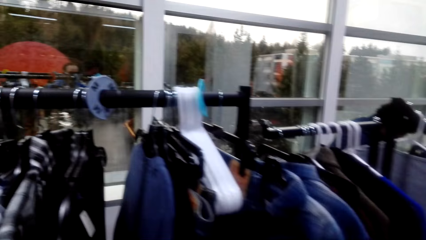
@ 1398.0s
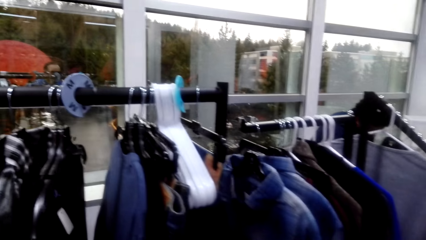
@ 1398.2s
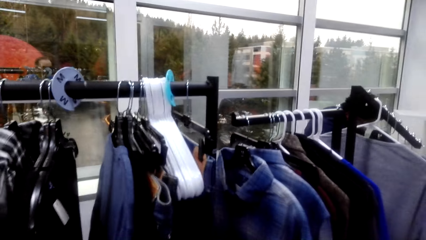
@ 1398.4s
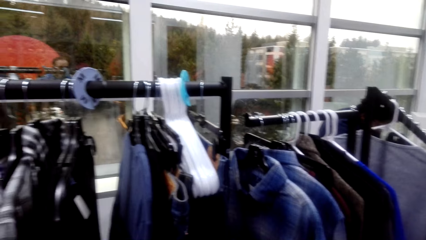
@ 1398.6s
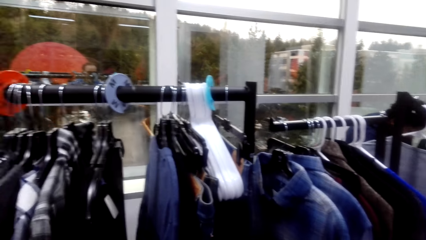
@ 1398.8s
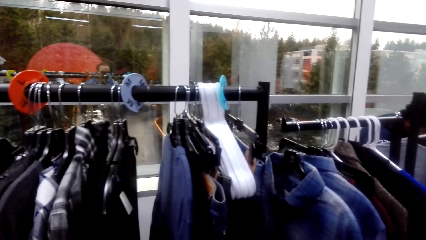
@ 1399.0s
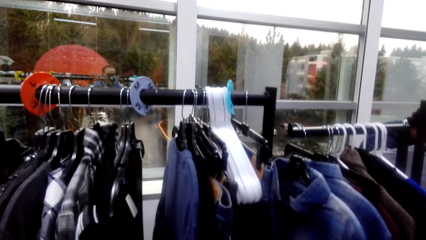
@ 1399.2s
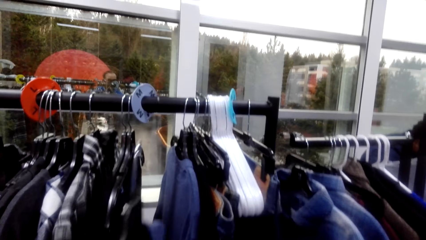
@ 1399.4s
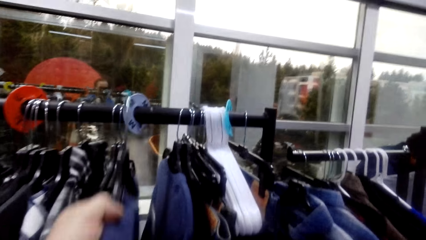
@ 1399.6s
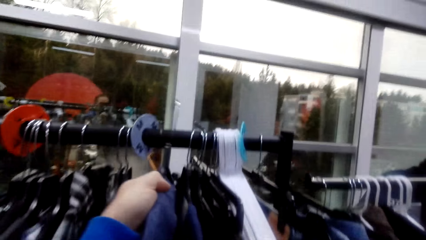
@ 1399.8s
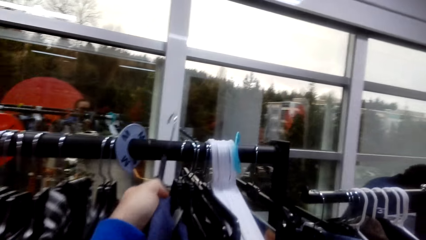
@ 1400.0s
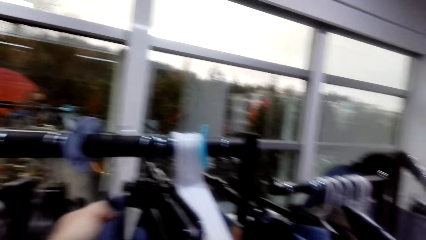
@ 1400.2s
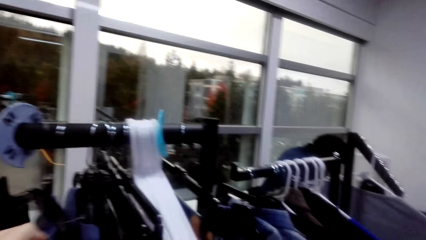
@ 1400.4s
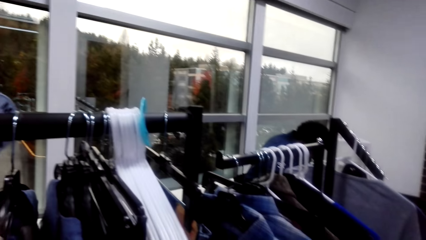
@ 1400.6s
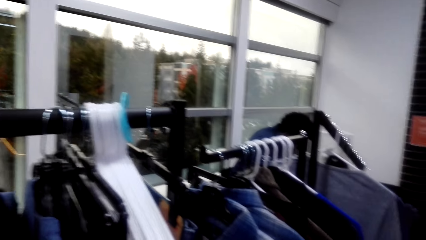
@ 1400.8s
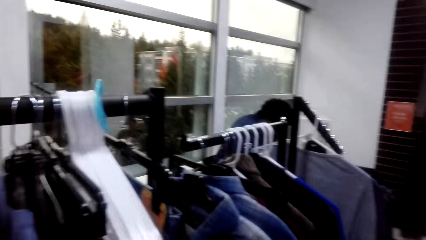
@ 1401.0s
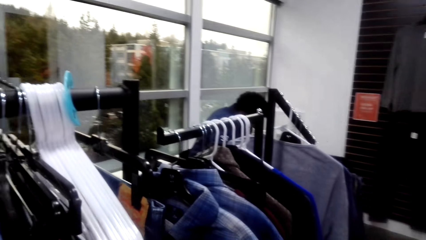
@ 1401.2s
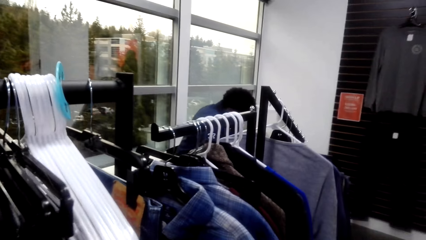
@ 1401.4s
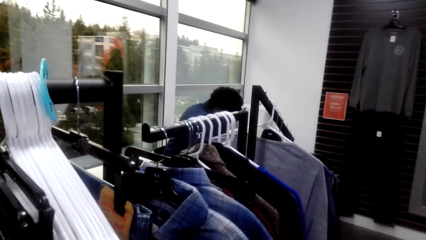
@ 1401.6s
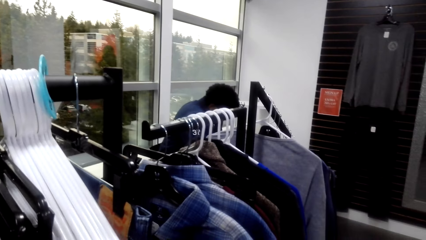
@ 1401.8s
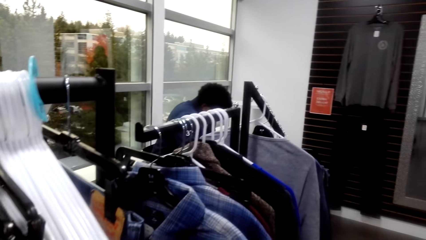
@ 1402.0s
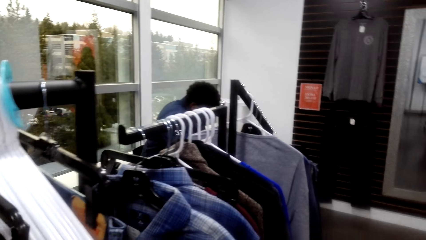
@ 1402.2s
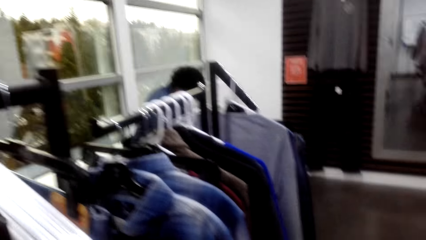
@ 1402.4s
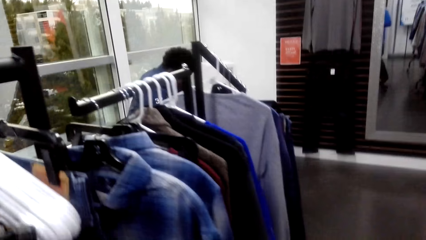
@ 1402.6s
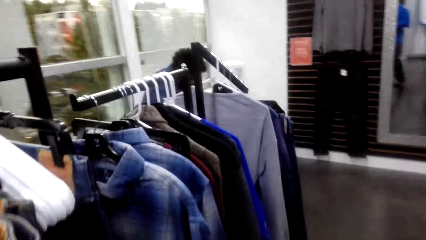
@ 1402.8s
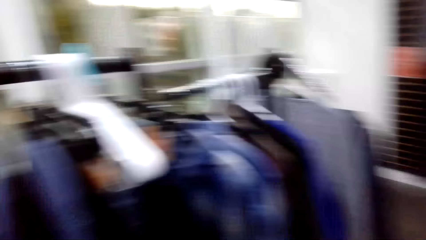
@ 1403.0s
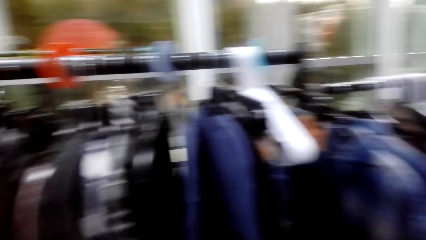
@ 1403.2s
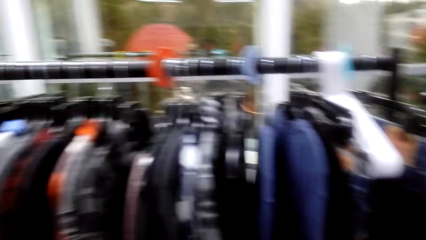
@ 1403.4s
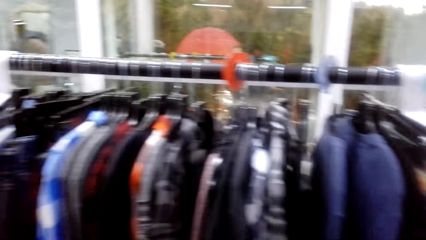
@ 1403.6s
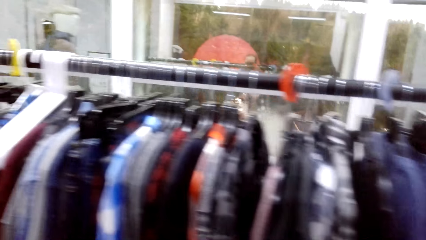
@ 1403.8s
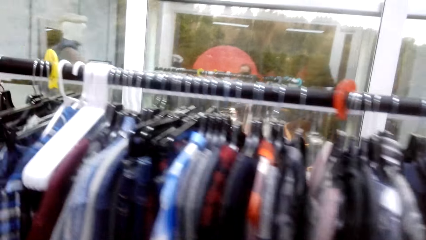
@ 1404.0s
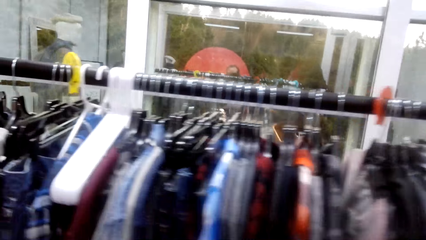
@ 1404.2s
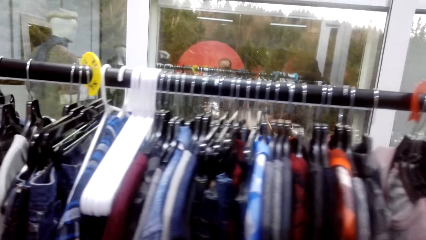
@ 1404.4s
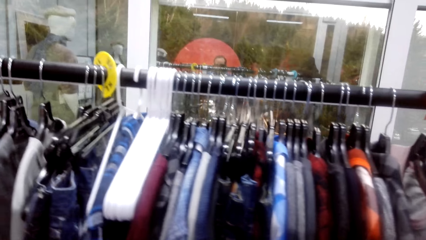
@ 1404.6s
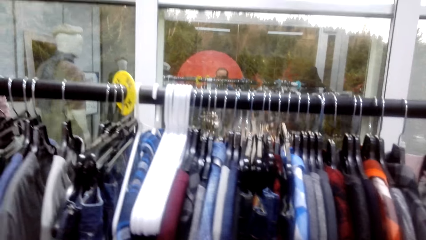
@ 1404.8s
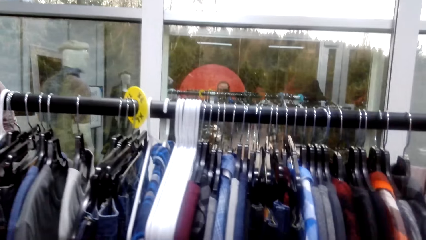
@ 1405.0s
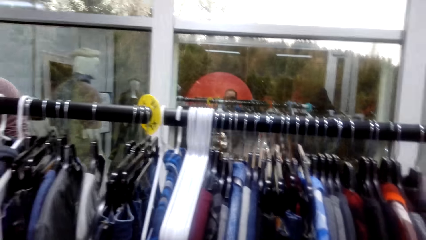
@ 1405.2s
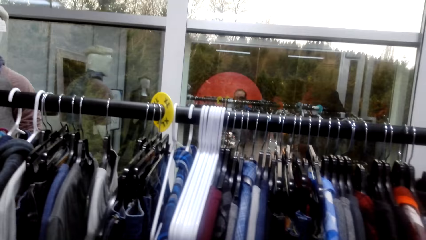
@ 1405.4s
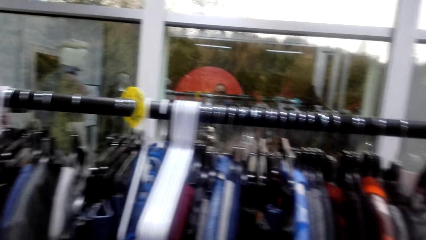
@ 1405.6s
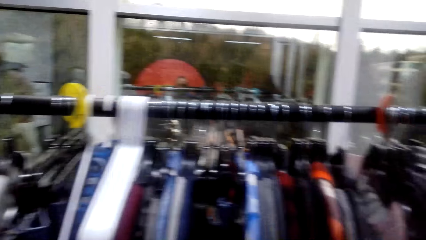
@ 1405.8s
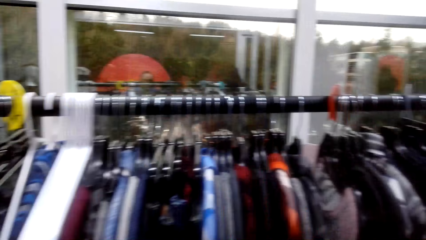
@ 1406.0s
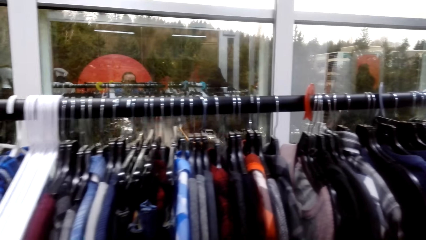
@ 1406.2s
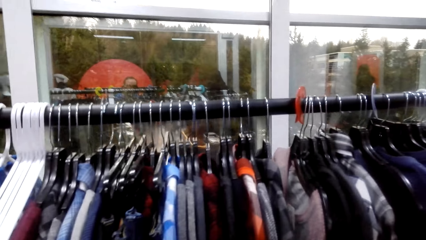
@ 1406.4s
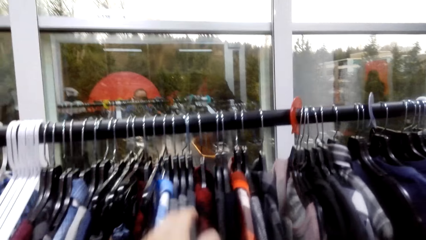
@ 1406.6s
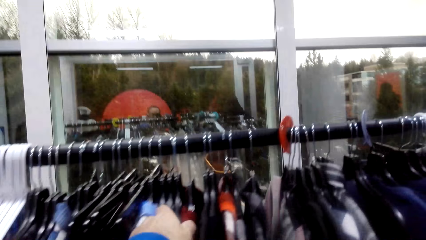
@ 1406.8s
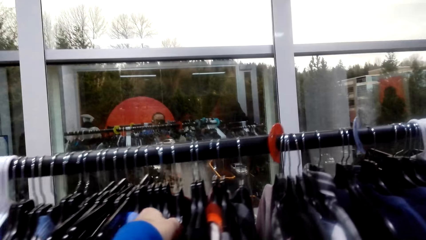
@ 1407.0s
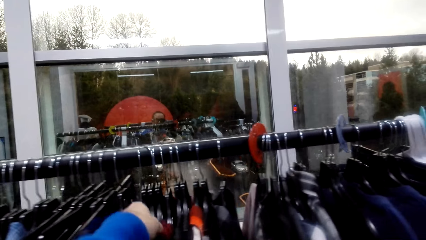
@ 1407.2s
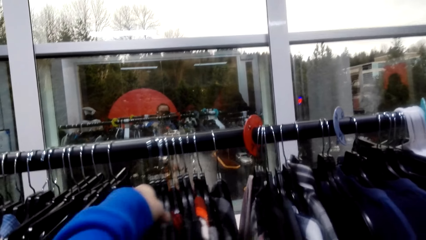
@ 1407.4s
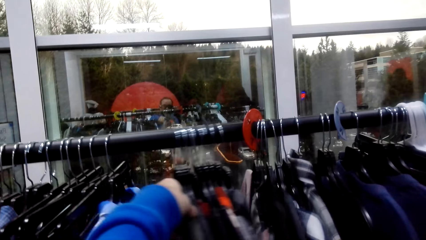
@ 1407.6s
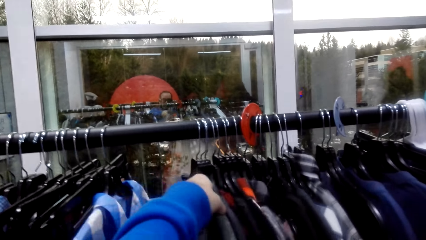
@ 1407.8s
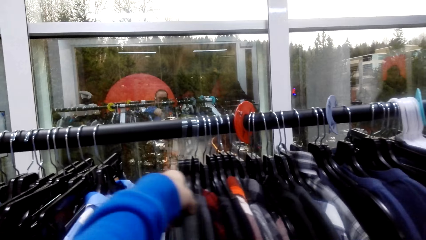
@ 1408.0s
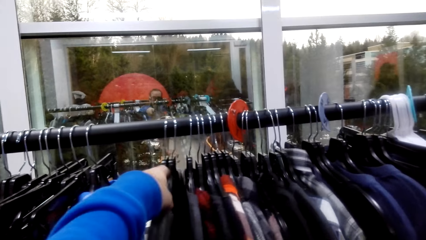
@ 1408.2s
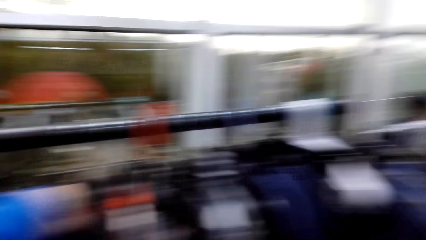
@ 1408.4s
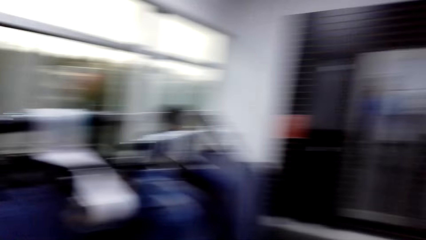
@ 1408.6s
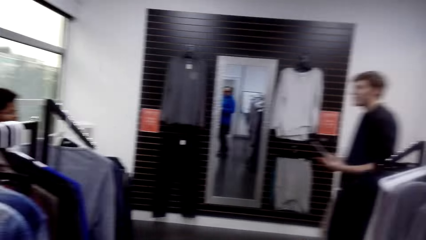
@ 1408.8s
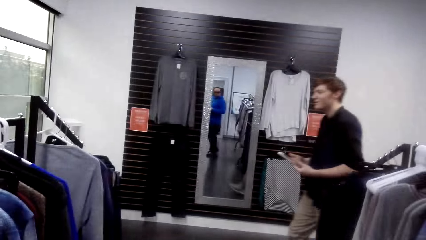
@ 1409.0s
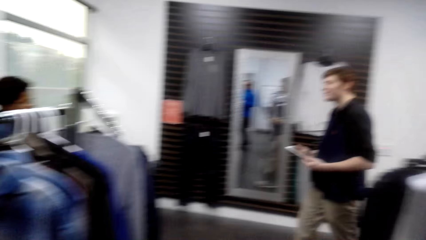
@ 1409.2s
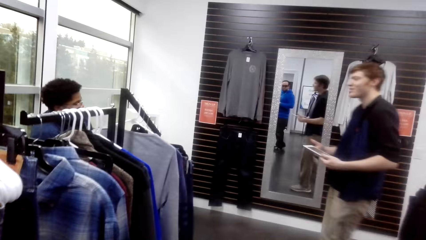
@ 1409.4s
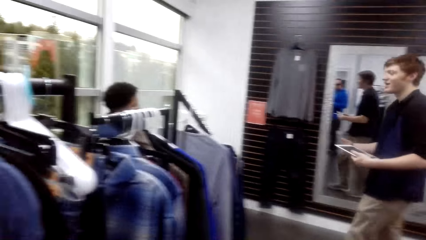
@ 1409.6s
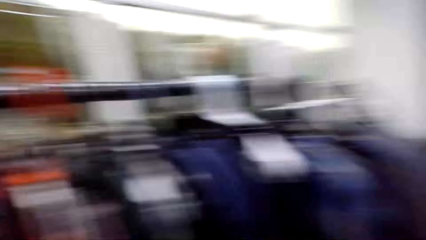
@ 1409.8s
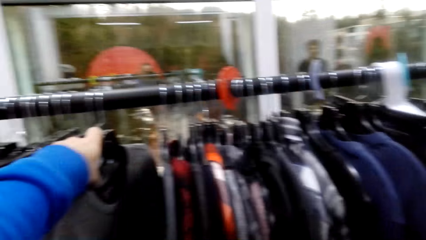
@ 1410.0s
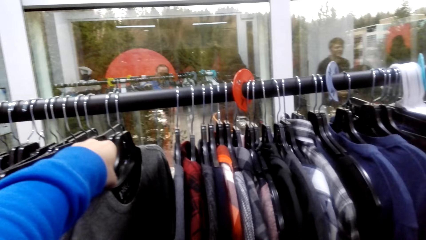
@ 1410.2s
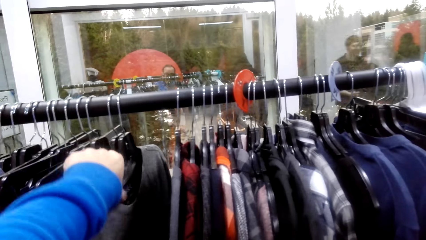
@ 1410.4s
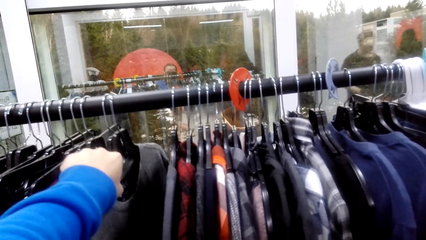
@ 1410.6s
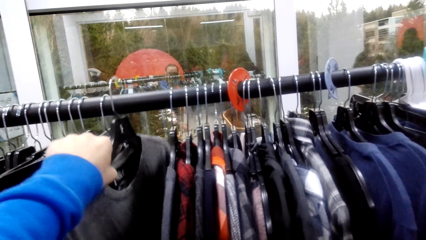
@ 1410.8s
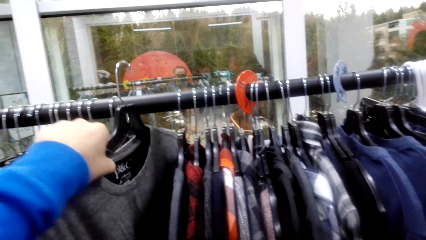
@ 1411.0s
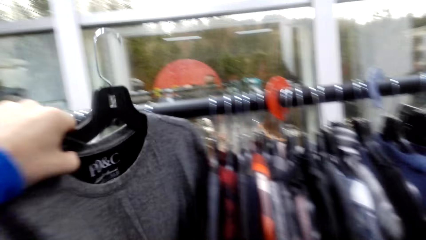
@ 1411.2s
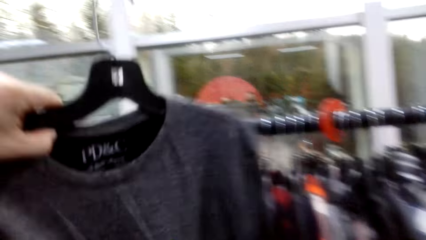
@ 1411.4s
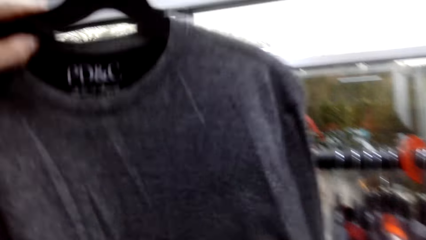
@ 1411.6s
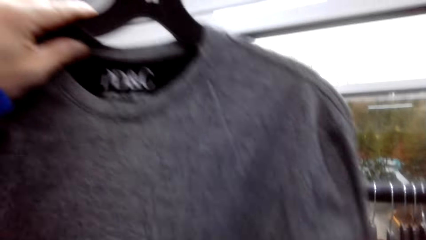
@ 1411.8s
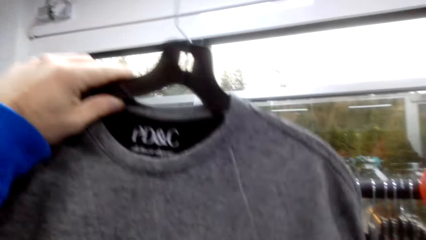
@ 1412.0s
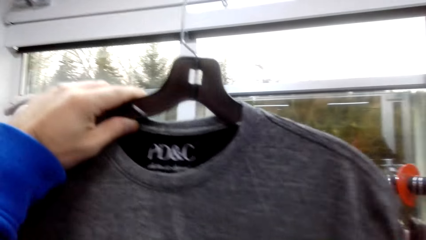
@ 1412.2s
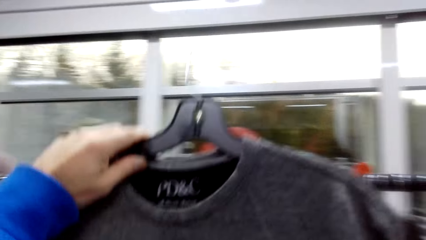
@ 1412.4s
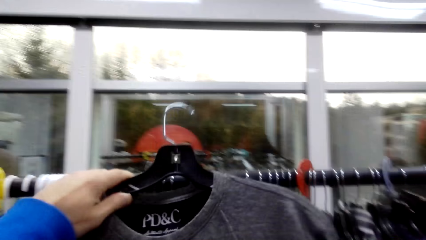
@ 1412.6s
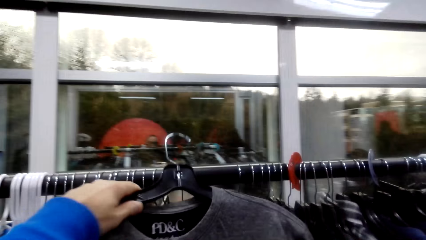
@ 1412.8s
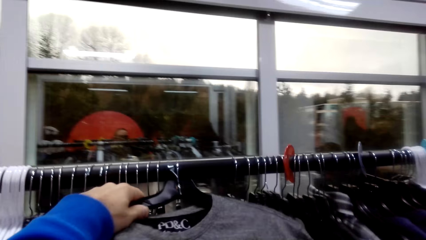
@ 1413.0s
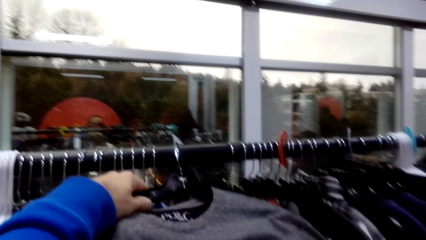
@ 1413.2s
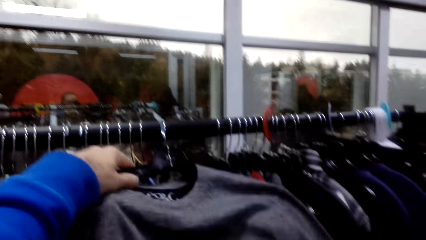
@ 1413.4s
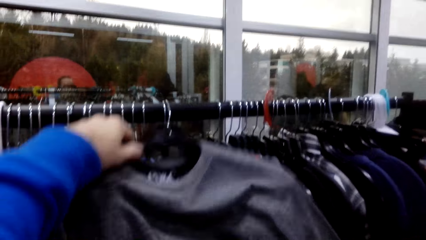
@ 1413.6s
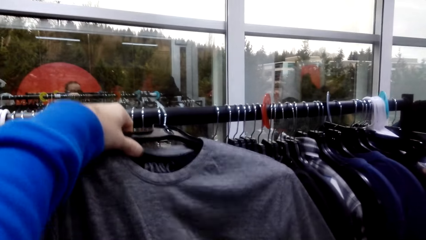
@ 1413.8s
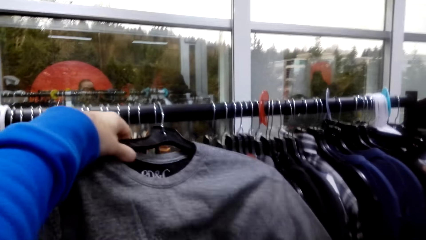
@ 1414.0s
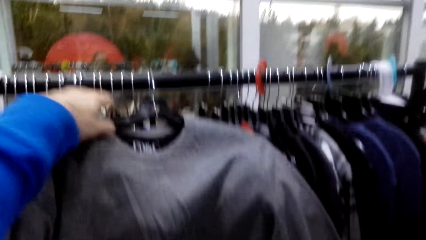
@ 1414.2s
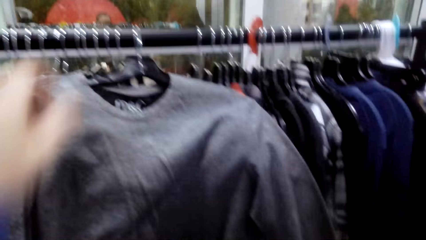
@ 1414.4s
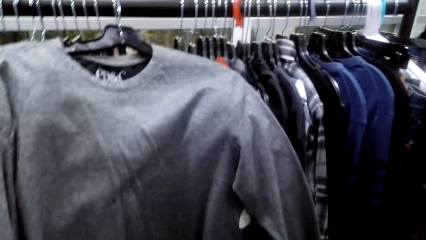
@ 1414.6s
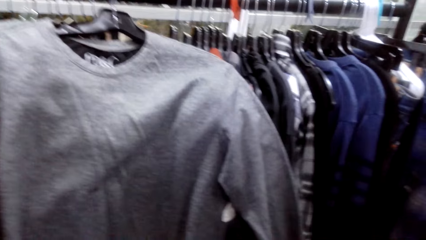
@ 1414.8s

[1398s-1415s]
The camera wearer puts the cloth on the cloth rod. They look around. They swing the cloth from the cloth rod. They look around. They pick clothes from the hanger.
